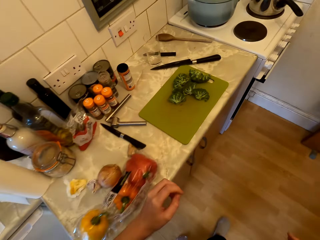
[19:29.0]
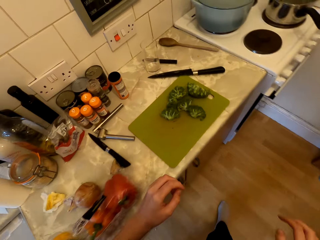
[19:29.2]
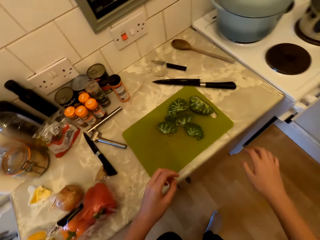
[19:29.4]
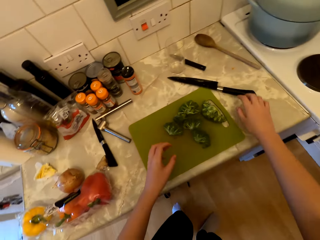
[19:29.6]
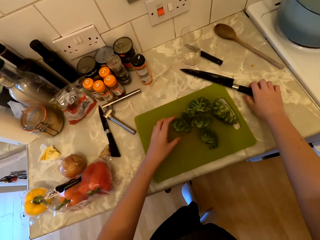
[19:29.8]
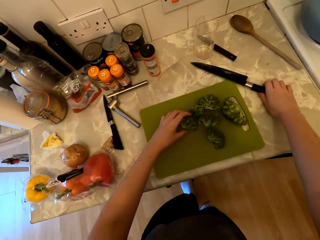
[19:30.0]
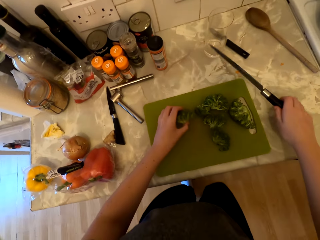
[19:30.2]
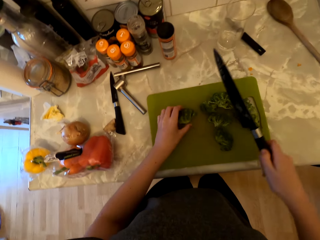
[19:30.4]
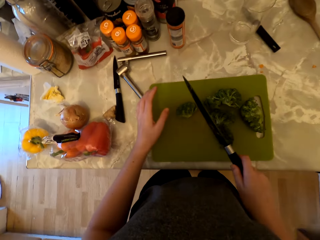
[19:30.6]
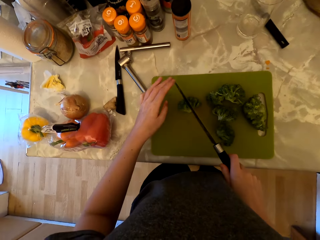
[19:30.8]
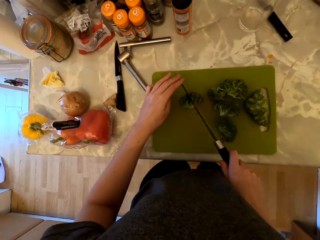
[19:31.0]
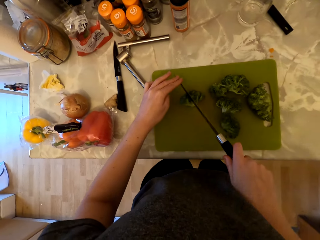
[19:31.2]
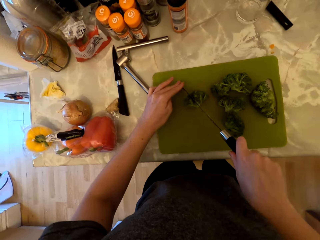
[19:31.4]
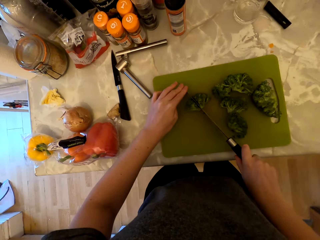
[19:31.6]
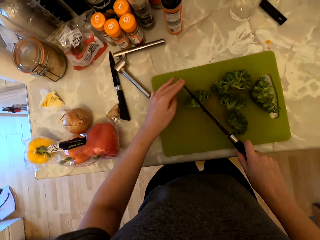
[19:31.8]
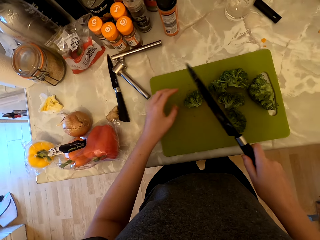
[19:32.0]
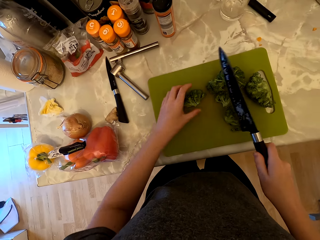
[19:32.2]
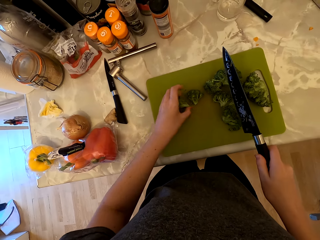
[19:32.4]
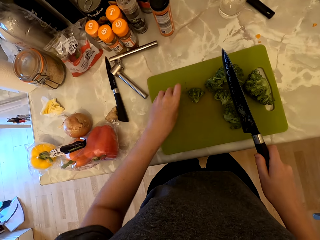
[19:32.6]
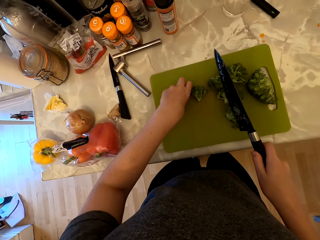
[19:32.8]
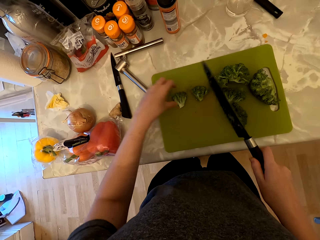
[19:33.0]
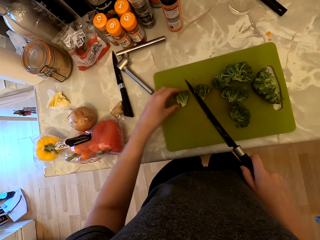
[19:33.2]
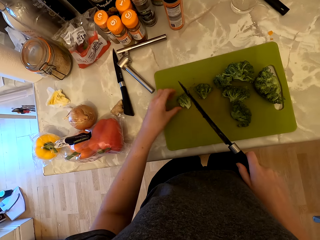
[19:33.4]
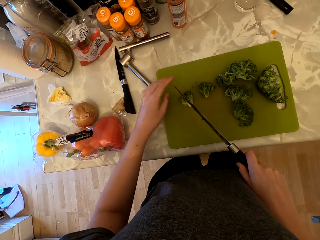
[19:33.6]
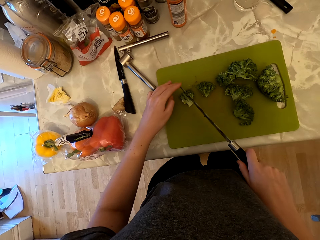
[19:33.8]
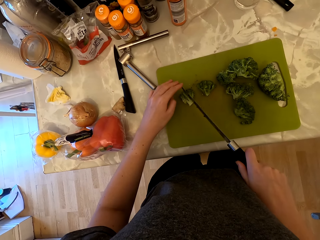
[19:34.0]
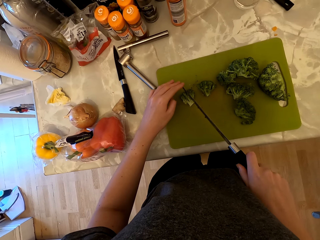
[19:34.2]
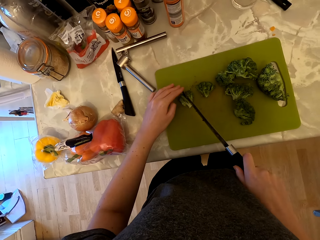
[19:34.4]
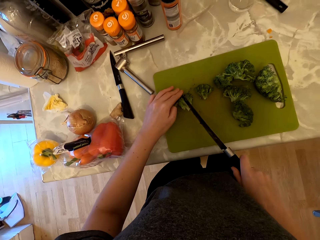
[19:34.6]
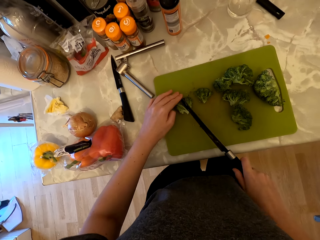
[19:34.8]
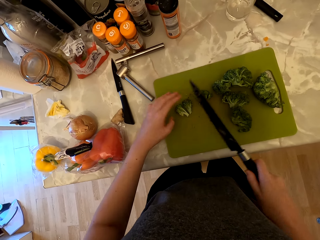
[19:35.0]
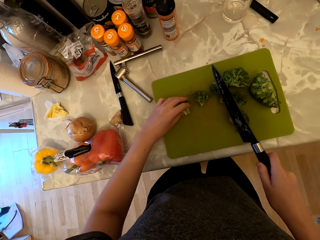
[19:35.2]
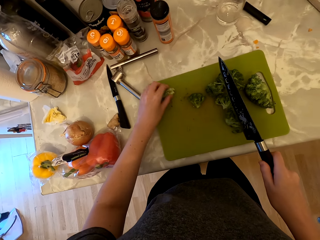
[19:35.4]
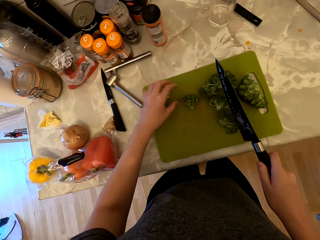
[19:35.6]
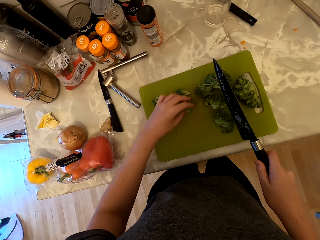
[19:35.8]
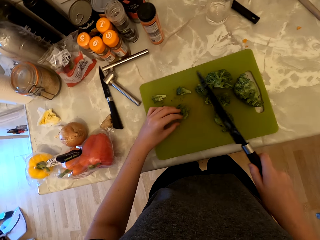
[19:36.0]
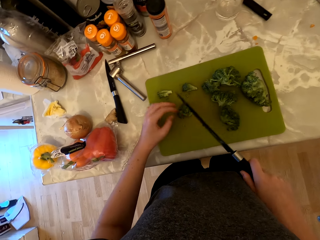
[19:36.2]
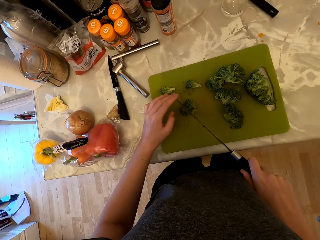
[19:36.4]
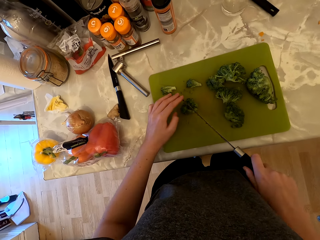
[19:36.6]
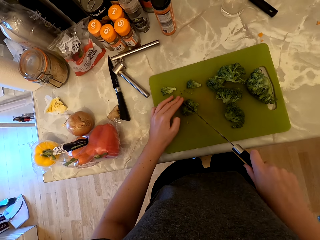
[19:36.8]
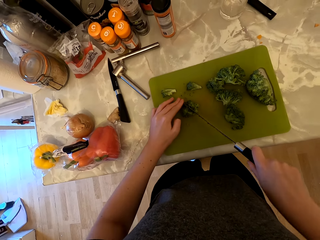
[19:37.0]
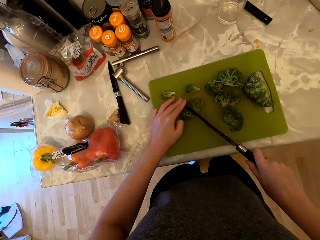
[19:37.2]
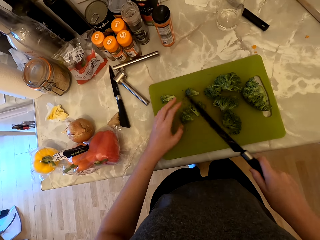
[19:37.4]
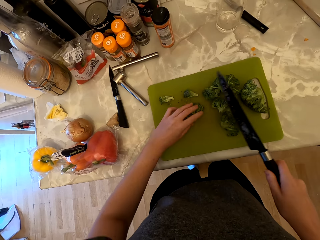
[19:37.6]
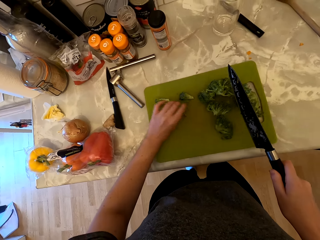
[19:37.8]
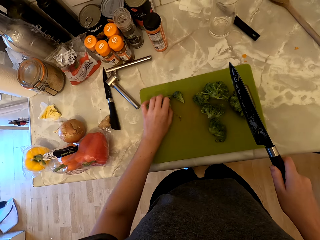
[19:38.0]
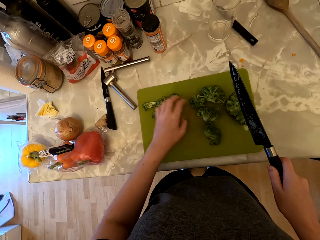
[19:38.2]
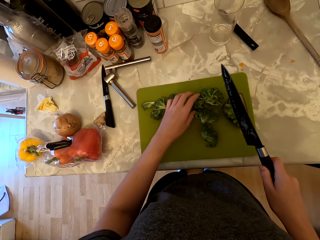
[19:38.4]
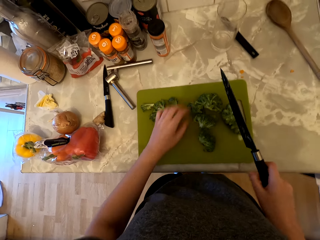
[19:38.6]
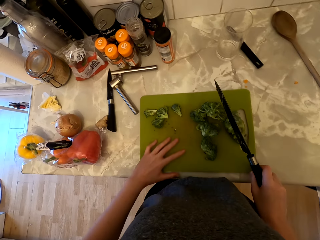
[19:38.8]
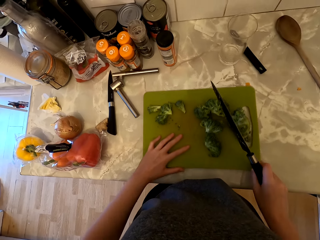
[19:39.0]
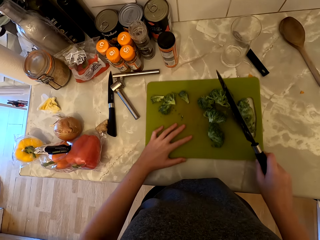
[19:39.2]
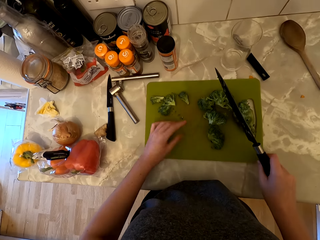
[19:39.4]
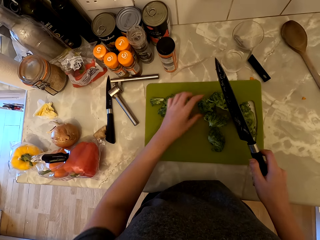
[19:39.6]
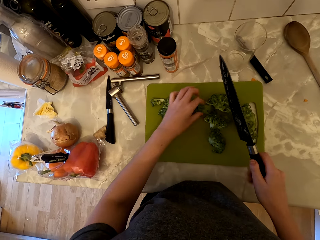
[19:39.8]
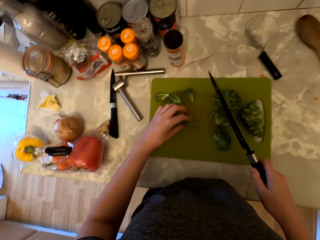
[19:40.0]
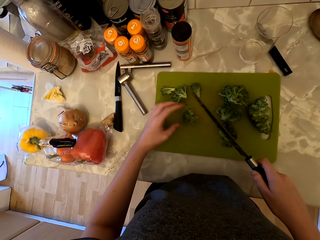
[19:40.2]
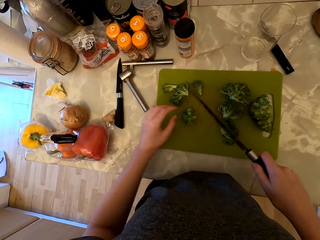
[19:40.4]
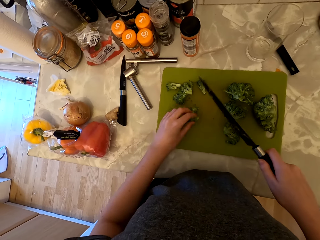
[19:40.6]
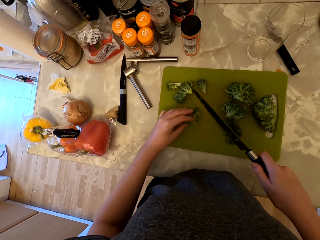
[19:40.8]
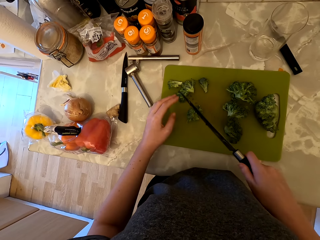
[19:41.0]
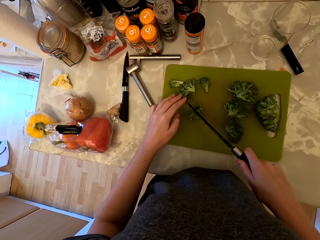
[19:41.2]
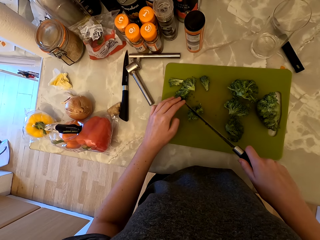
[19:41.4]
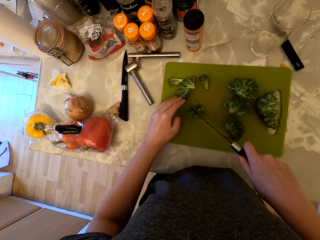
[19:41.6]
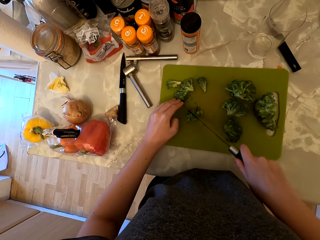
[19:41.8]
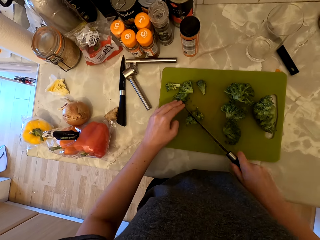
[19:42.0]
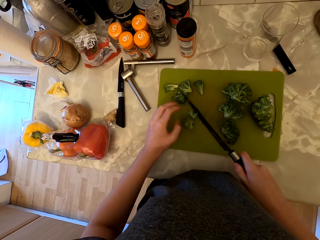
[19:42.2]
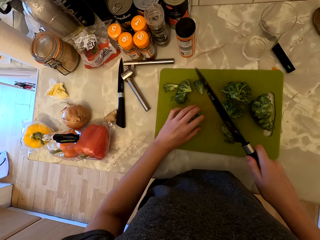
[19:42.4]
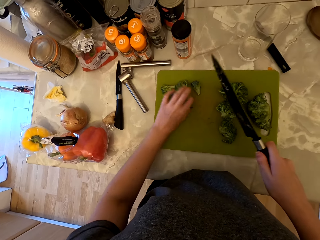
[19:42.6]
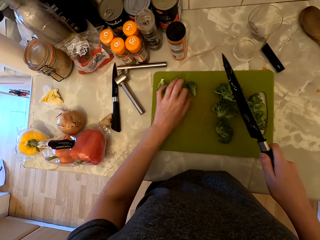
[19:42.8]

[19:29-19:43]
The camera wearer holds the broccoli floret. She picks up the knife from the cabinet. She holds the knife with both hands. She cuts the broccoli florets into halves. She picks up the floret. She cuts the broccoli florets into halves. She puts aside the pieces of broccoli on the chopping board. She picks up the floret. She cuts the broccoli florets into halves. She puts aside the pieces of broccoli on the chopping board. She pushes the chopping board with her hand. She picks up the floret. She holds the knife with both hands. She cuts the broccoli florets into halves. She puts aside the pieces of broccoli on the chopping board.

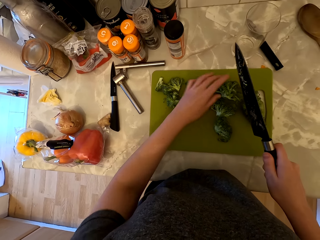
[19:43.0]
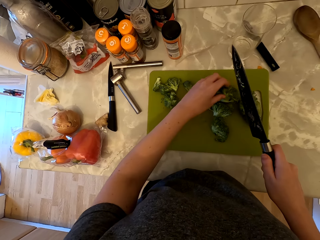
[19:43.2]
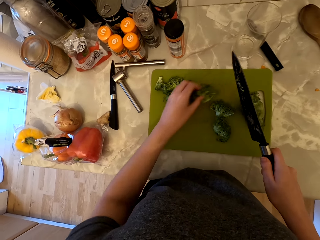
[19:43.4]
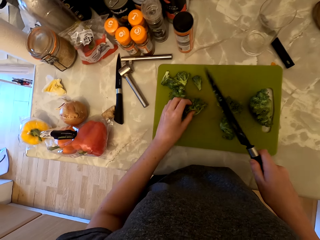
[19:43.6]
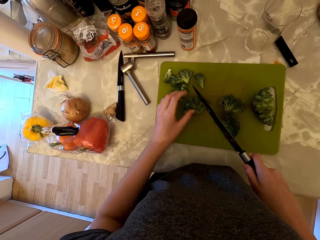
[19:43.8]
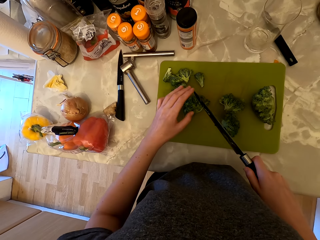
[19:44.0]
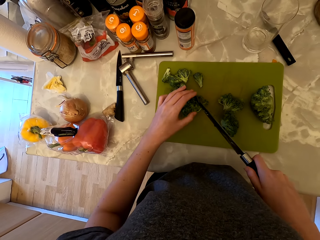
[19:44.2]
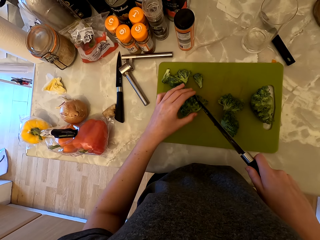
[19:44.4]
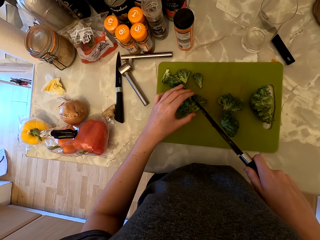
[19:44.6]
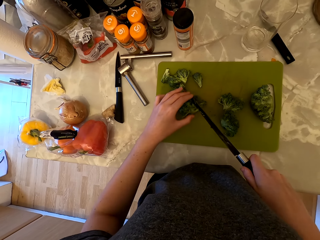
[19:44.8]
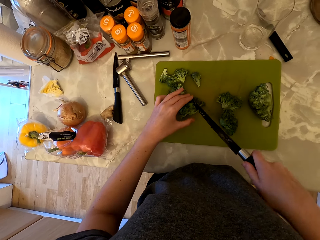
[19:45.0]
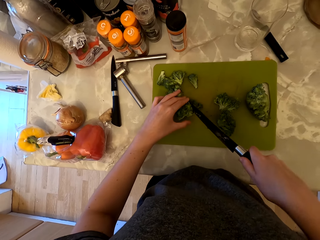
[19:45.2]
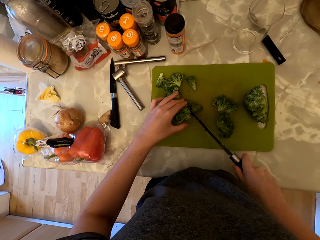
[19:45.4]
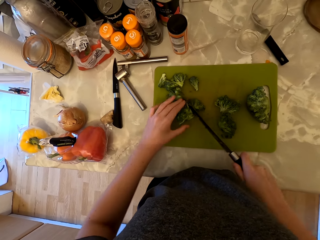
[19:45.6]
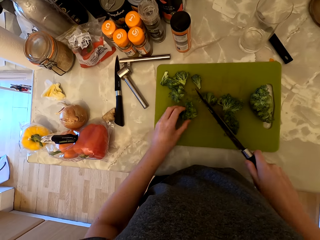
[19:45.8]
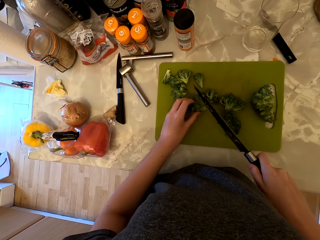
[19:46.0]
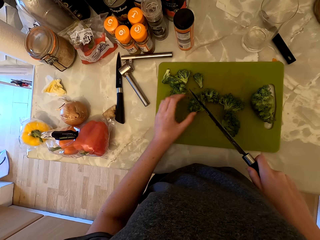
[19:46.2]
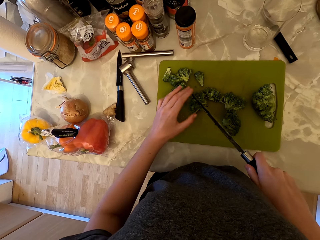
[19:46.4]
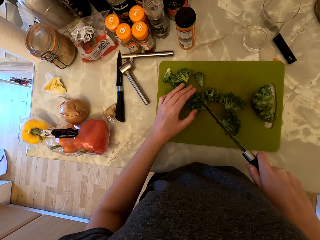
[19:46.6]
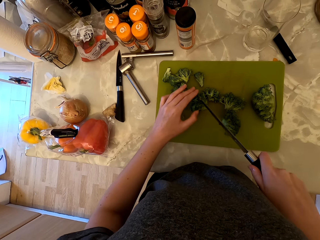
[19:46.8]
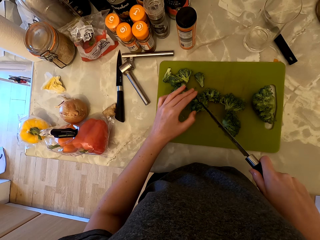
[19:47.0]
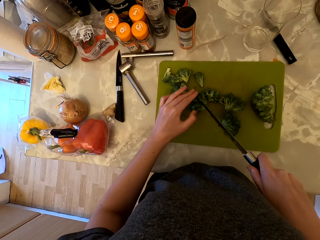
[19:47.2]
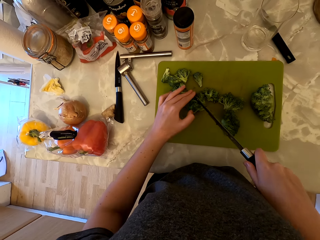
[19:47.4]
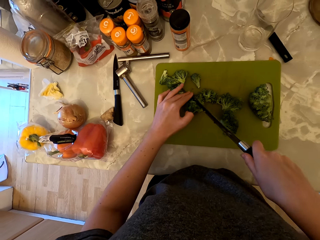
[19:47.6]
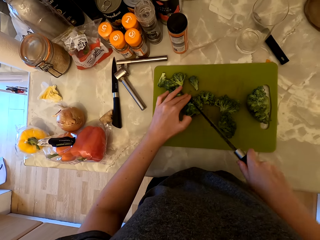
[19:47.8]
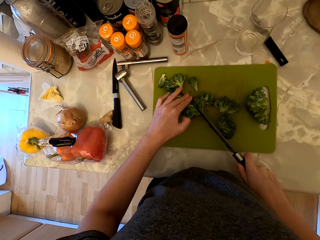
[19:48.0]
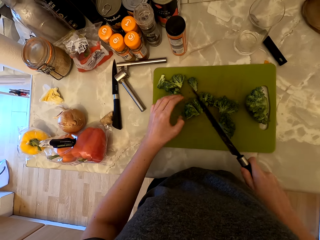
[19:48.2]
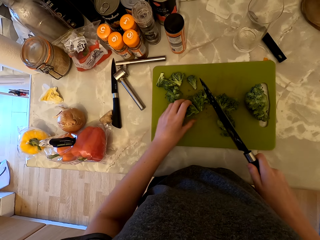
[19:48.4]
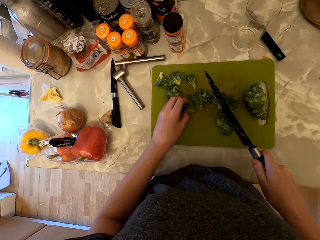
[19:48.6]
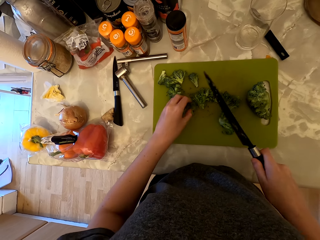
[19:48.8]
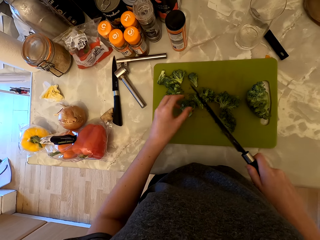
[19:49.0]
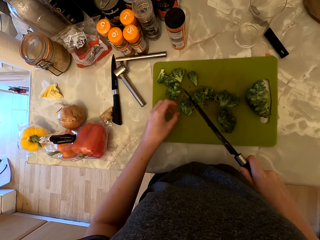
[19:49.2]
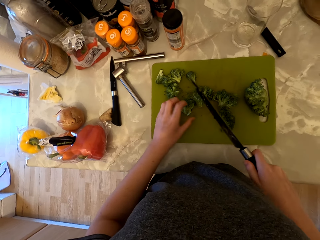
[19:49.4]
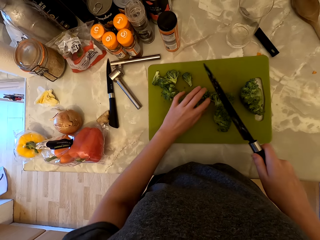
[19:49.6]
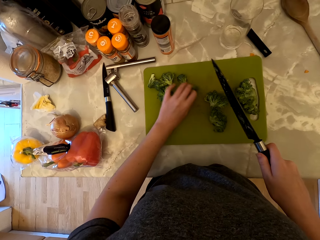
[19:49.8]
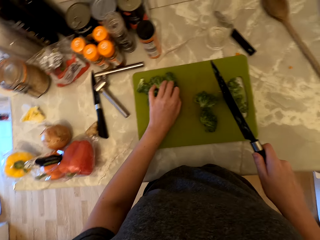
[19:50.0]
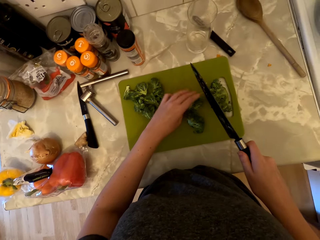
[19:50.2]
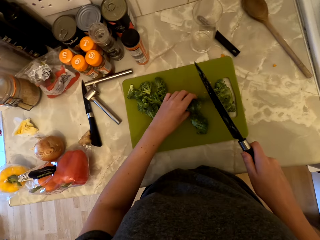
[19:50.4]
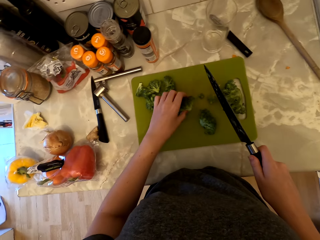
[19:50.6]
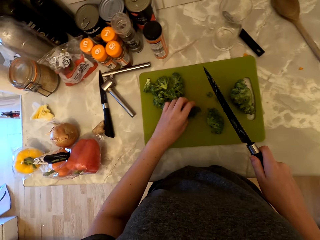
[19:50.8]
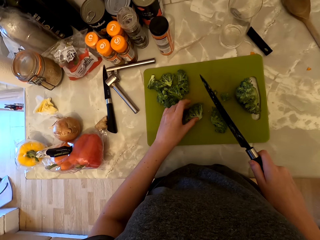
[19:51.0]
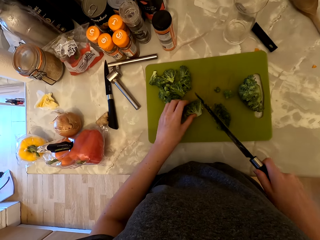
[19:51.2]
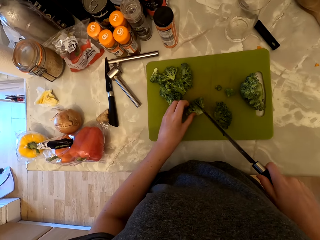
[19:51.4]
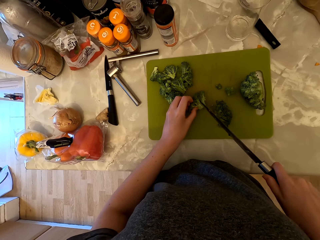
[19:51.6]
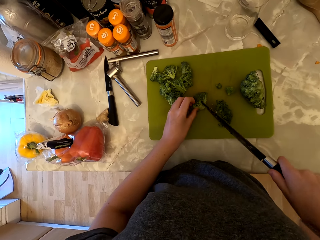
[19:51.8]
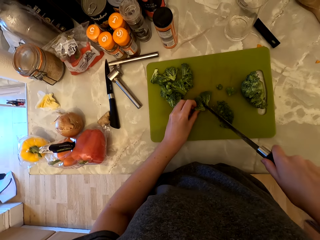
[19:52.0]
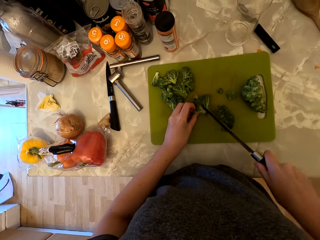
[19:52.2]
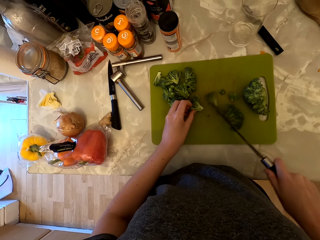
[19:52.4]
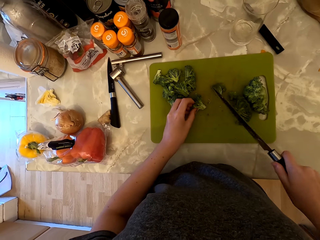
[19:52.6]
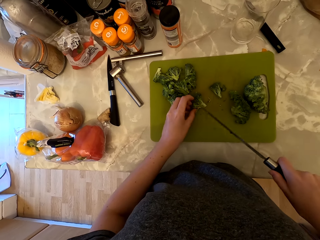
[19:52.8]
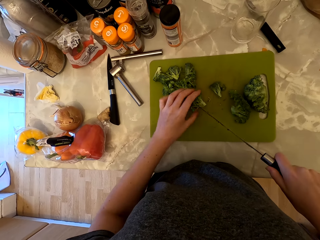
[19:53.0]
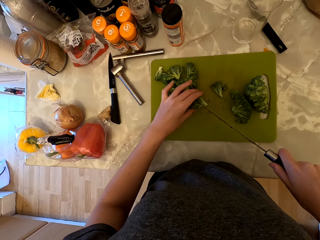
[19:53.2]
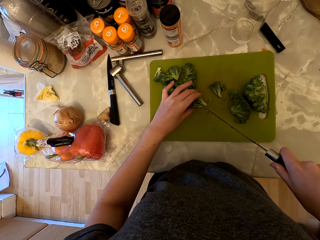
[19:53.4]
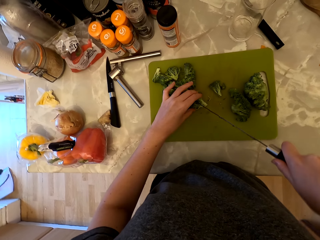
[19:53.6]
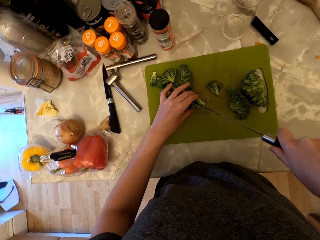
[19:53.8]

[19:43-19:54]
The camera wearer picks up the floret. They hold the knife with both hands and cut the broccoli florets into pieces. They pick up the floret and cut the broccoli florets into pieces.
